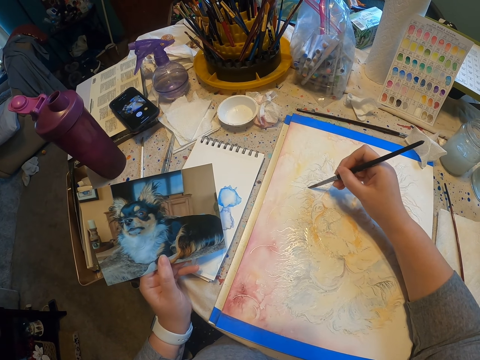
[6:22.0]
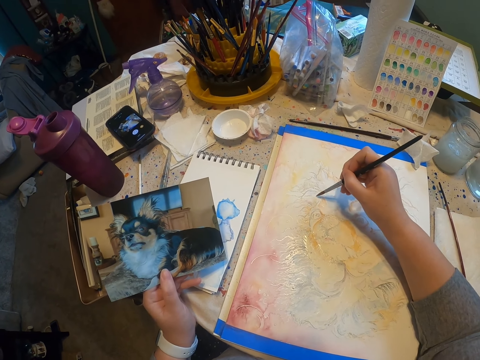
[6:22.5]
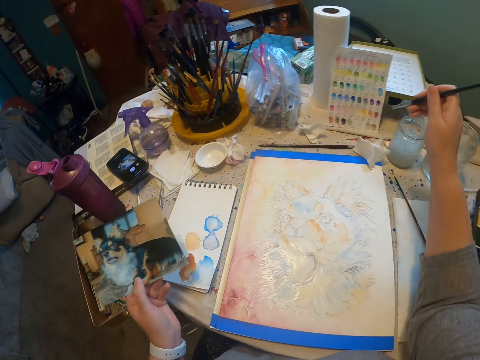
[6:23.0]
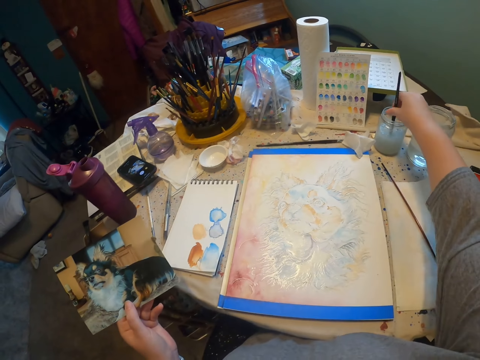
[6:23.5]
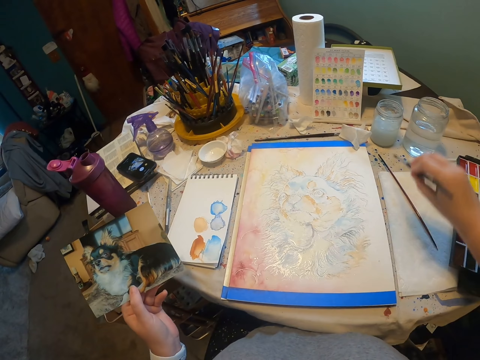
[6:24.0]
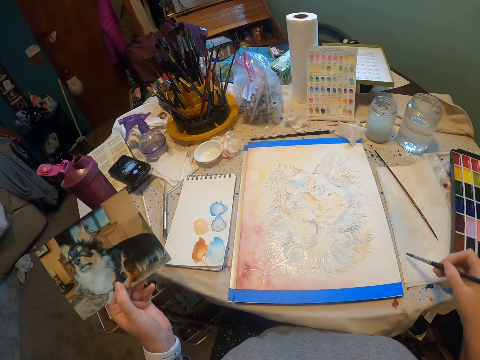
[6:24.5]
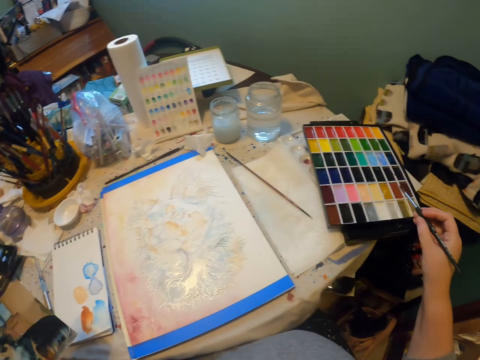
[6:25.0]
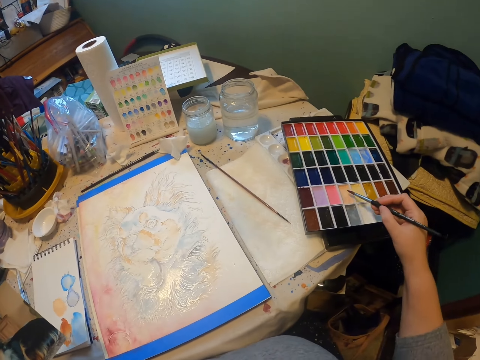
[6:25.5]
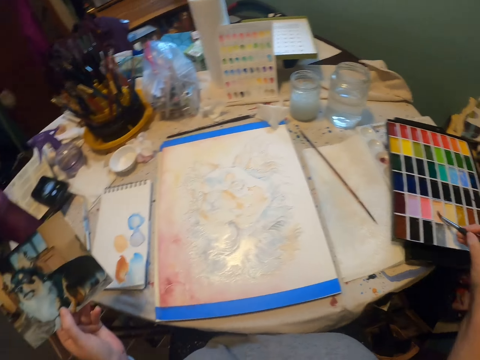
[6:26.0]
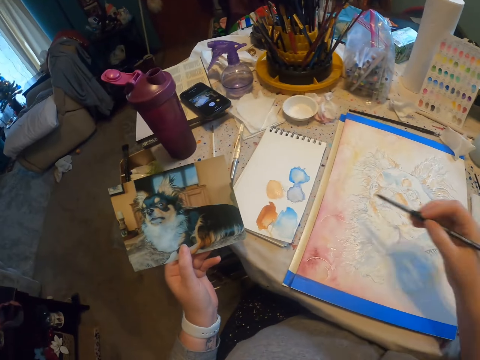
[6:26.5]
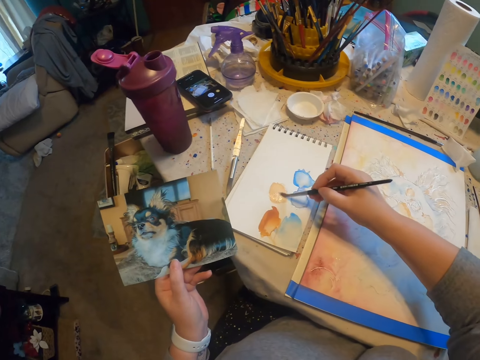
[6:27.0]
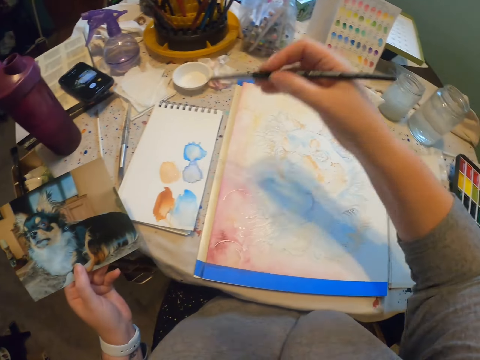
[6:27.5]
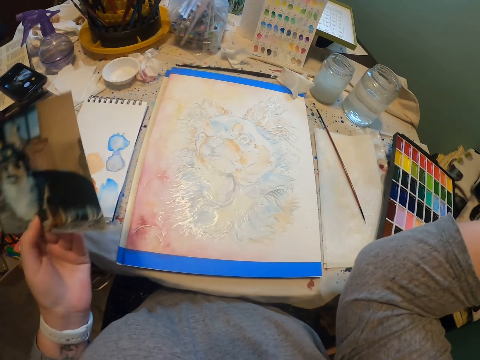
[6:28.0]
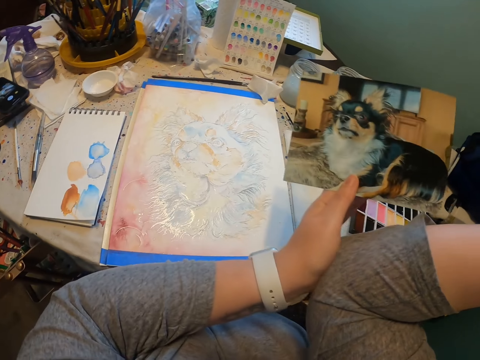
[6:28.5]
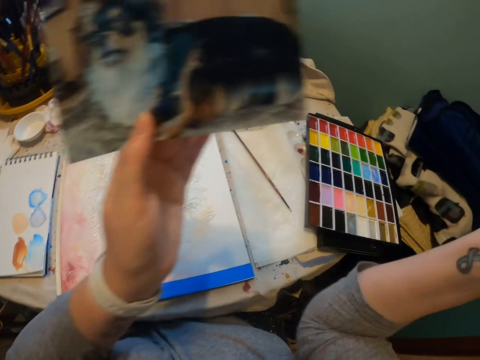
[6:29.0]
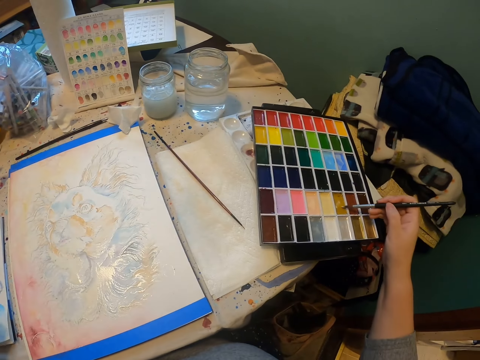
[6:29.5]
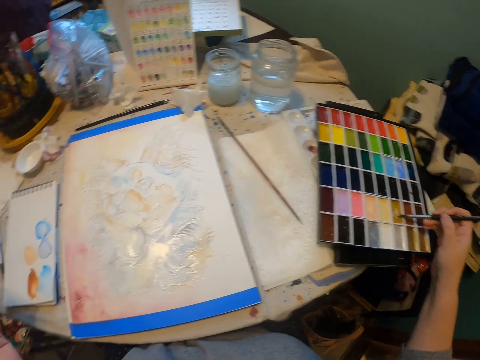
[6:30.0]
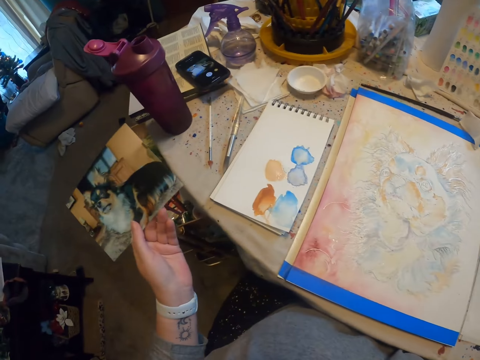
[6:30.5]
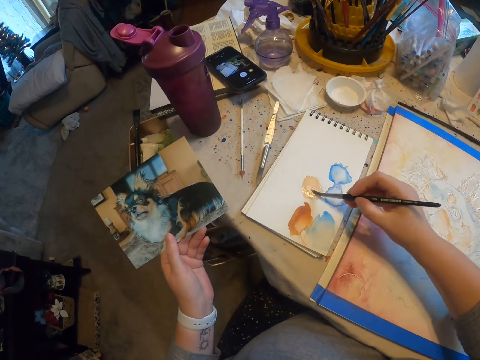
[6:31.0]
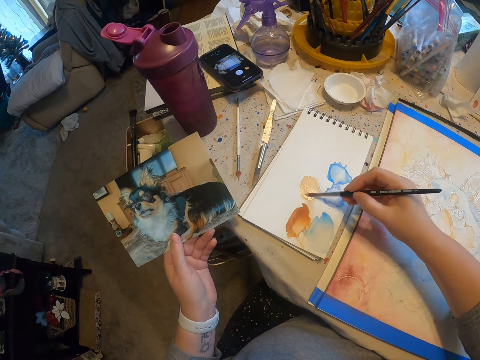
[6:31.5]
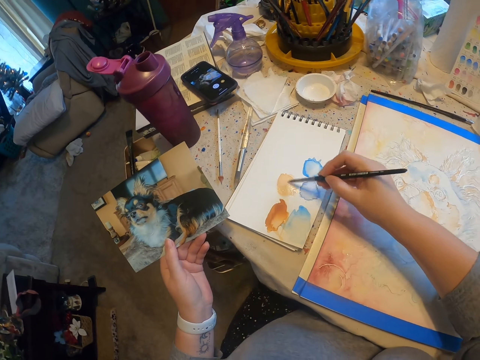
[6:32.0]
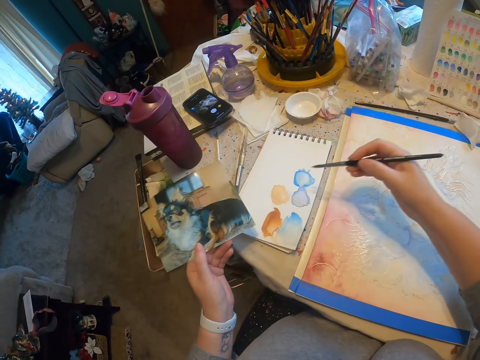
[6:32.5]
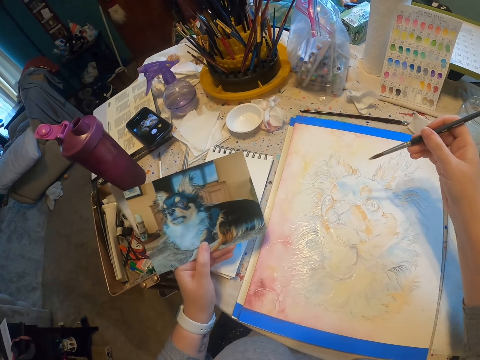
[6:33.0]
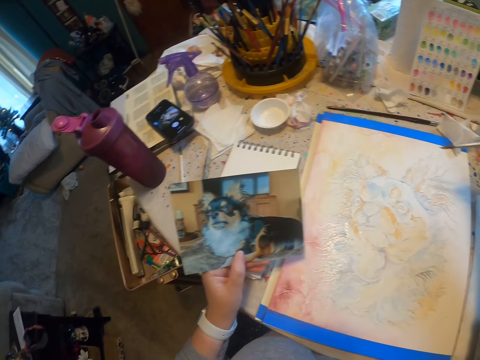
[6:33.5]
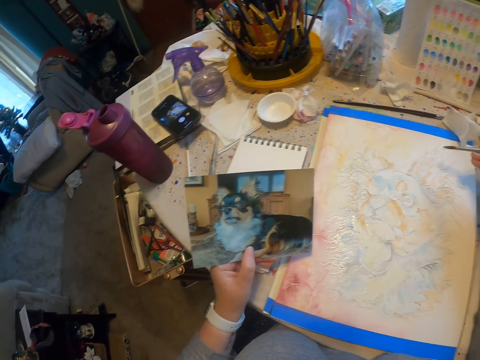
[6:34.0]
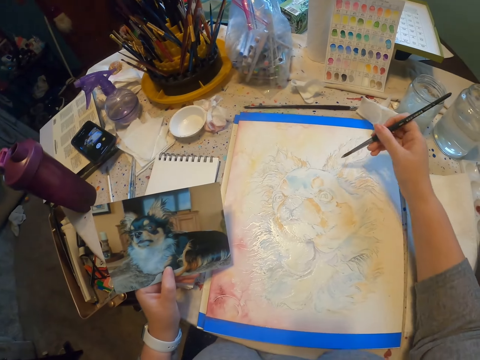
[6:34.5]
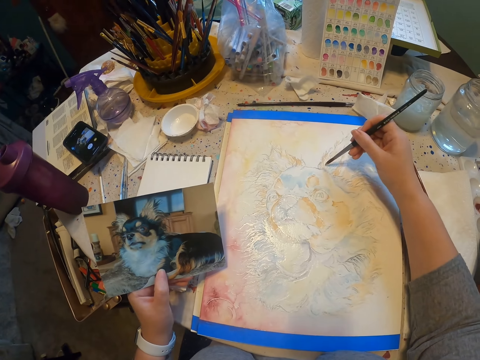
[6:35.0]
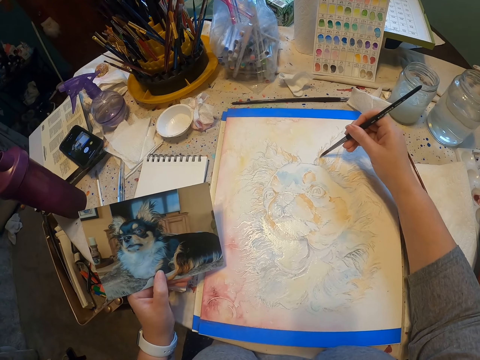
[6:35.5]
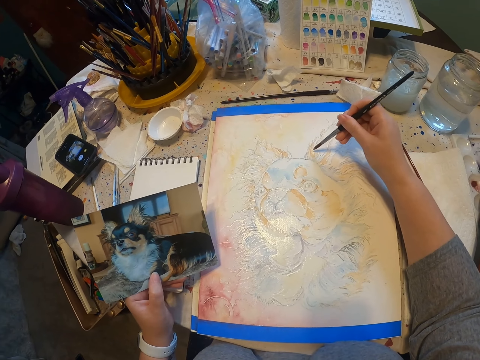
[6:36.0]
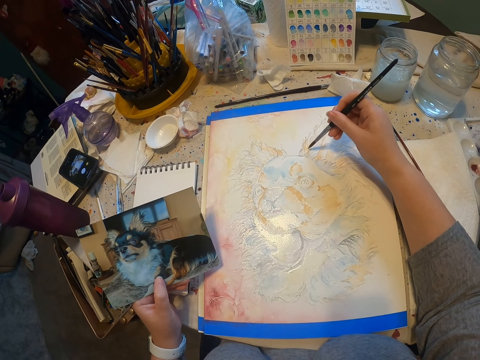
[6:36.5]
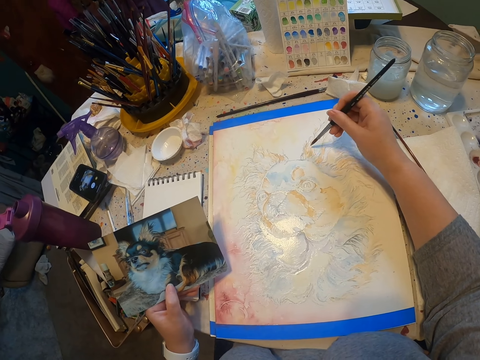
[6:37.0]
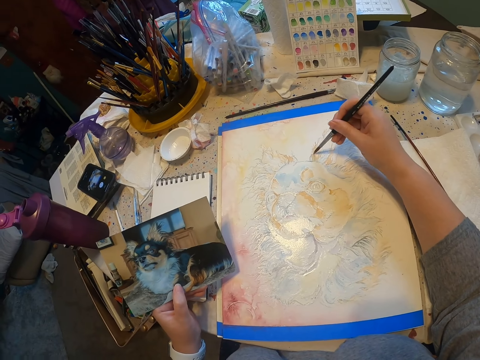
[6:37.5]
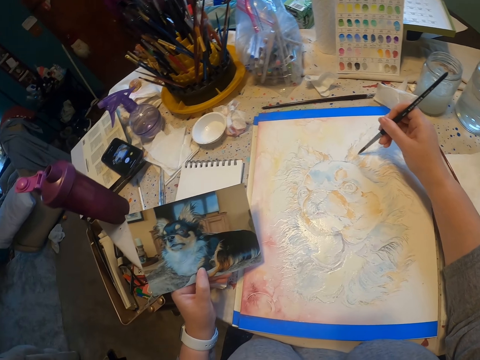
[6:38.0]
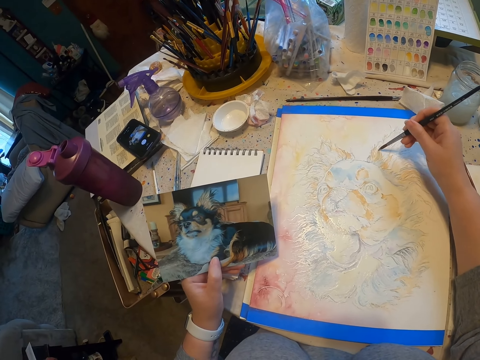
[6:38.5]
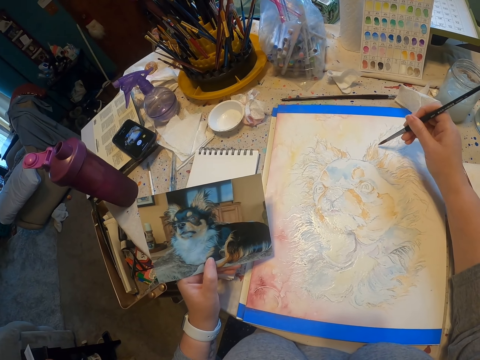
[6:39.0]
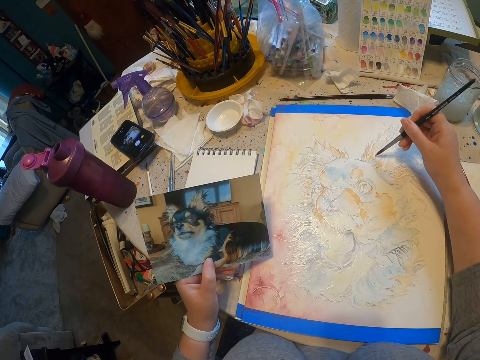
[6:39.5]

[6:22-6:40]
The camera wearer dips a paintbrush in water or a thinner. He wipes the paintbrush and scoops paint with the paintbrush. He rubs the paintbrush on a book and draws on the book. He rubs a hand. He scratches his elbow. He scoops paint with the paintbrush. He rubs the paintbrush on the book and draws on the book. He stares at a picture. He paints an image with the paintbrush and draws on a drawing paper.

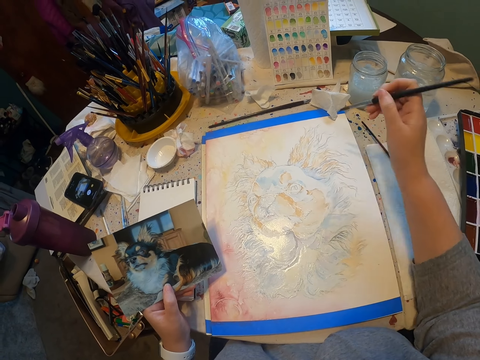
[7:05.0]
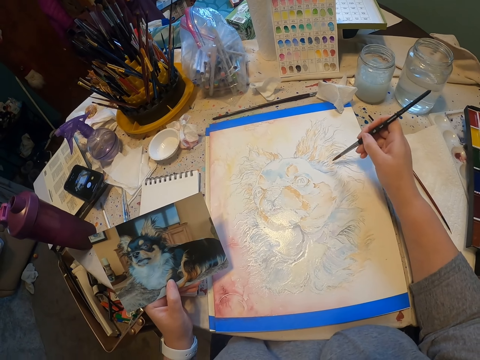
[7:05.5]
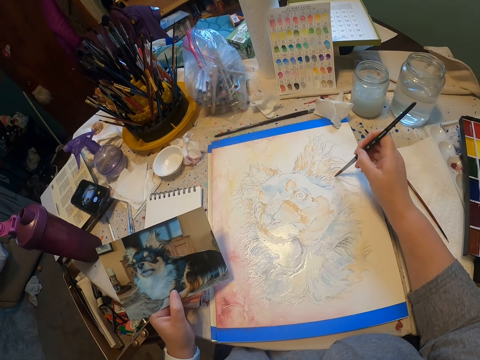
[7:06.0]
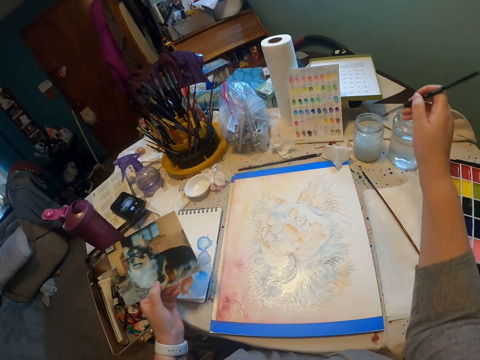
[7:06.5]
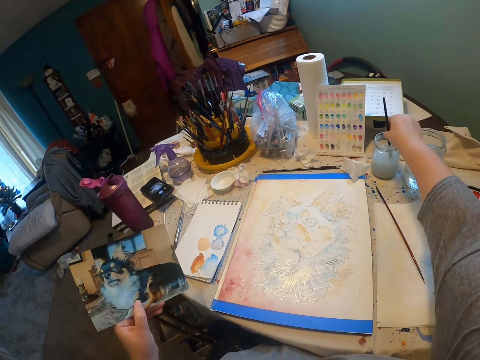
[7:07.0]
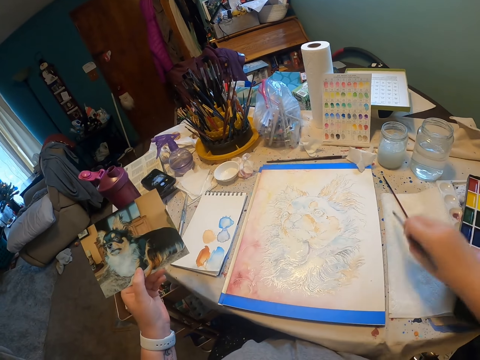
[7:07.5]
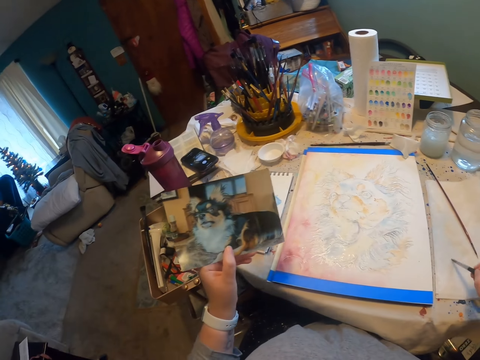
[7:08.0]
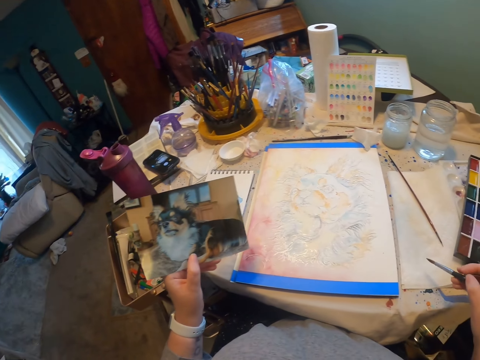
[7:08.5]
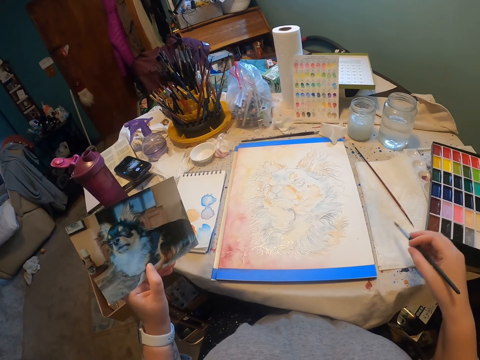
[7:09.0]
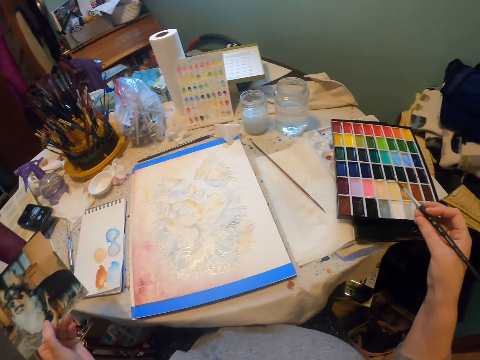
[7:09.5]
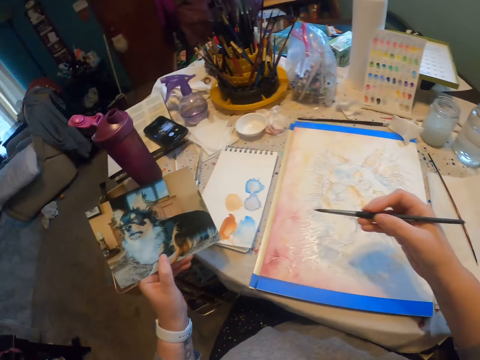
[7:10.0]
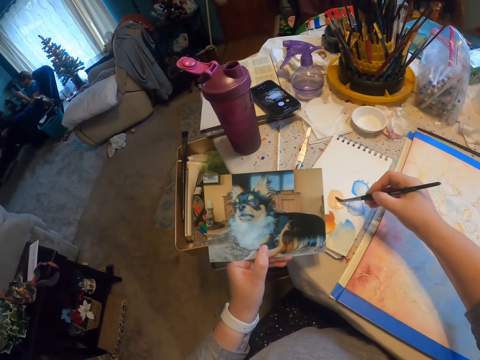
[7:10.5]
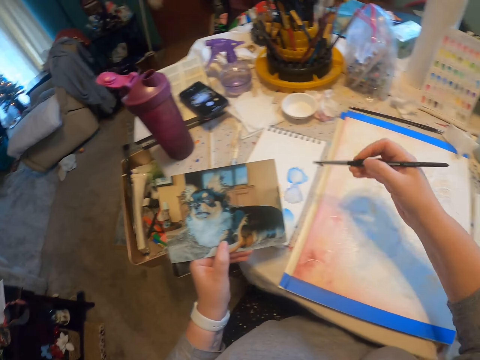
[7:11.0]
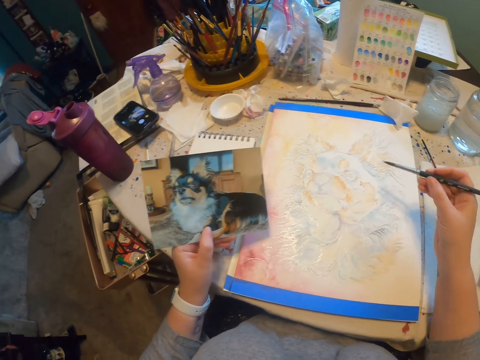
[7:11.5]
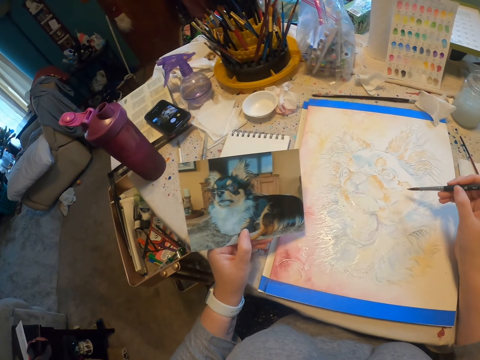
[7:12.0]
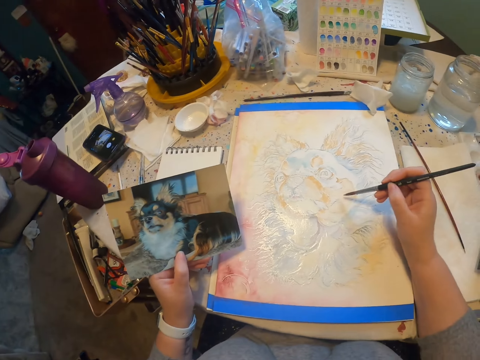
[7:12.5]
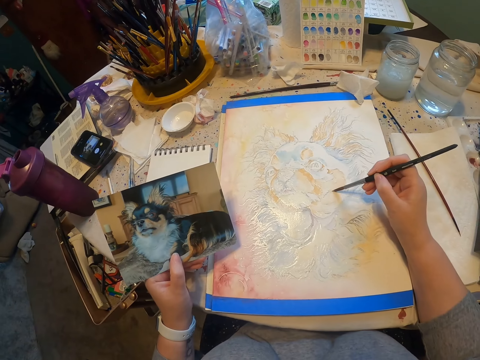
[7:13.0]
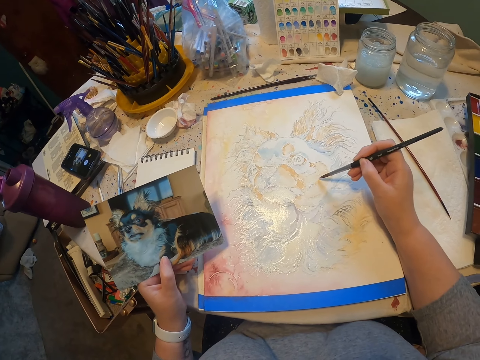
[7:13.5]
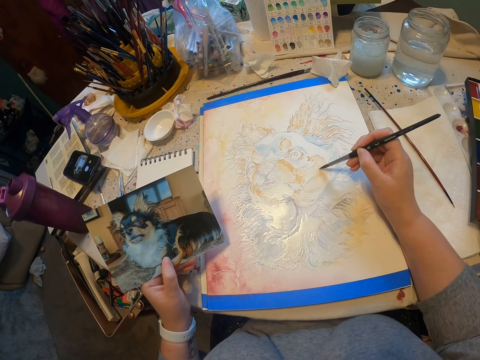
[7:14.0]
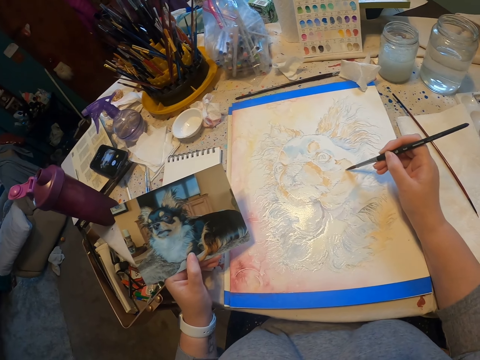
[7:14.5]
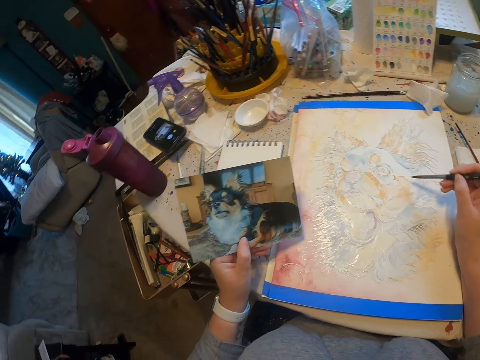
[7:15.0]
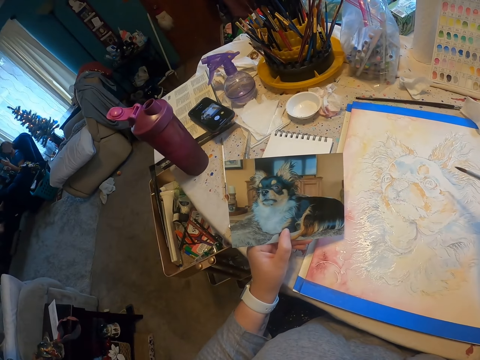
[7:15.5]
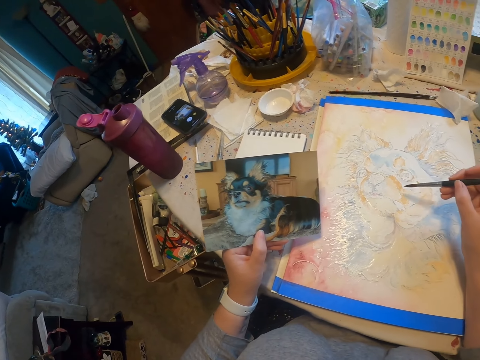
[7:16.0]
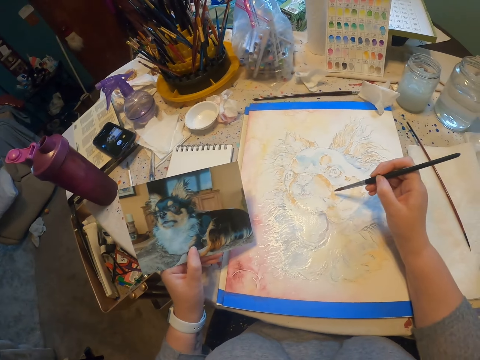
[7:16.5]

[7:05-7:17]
The camera wearer dips a paintbrush in water. They wipe the paintbrush. They stare at a picture. They rub the paintbrush on a book. They draw on the book. They stare at the picture. They paint an image with the paintbrush on a drawing paper. They stare at the picture.
